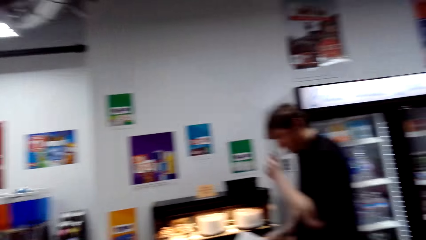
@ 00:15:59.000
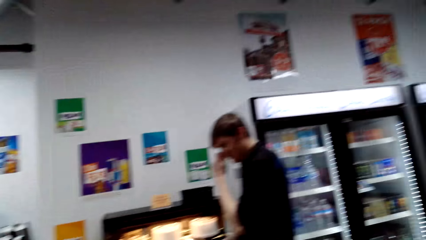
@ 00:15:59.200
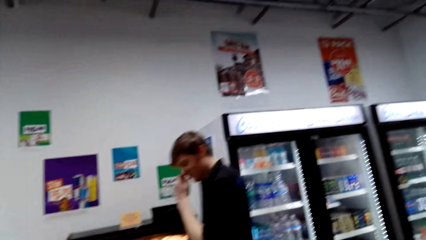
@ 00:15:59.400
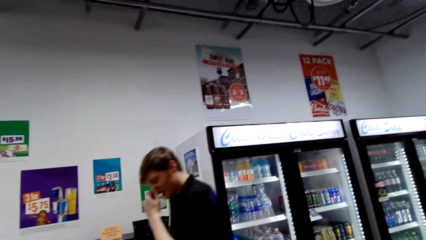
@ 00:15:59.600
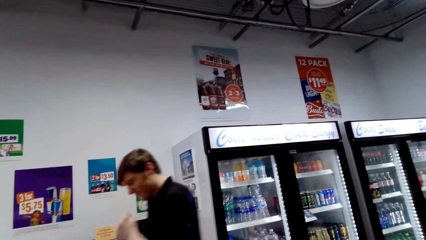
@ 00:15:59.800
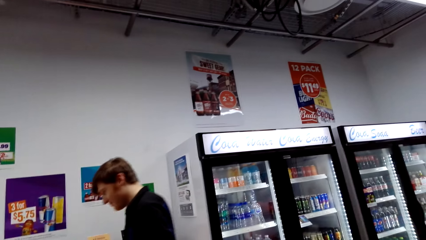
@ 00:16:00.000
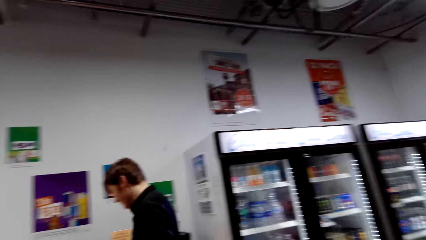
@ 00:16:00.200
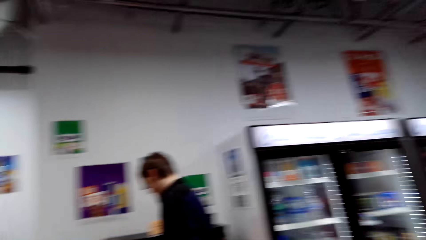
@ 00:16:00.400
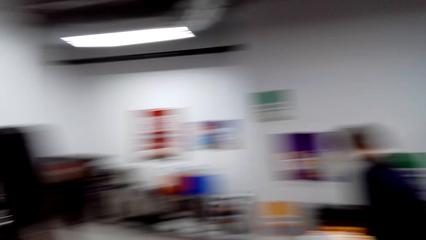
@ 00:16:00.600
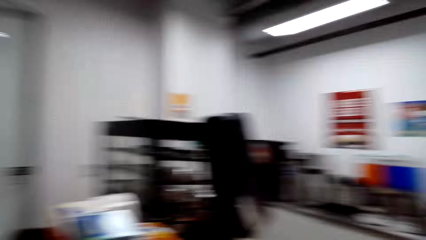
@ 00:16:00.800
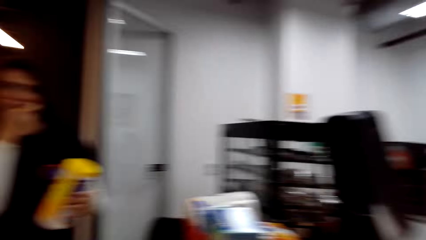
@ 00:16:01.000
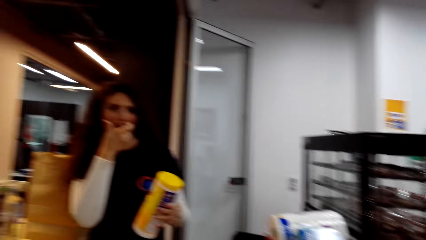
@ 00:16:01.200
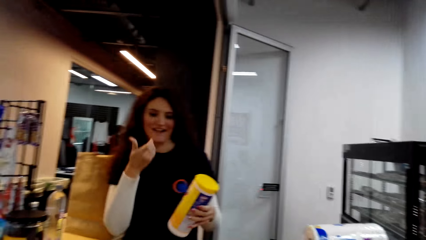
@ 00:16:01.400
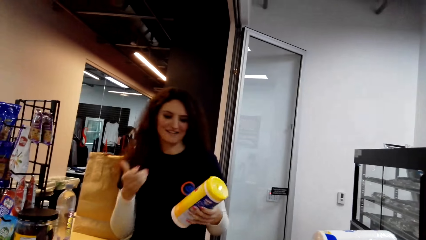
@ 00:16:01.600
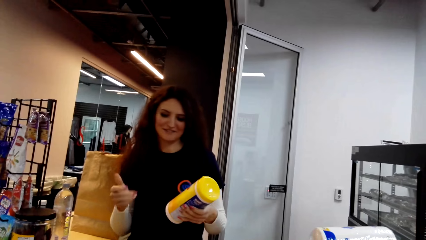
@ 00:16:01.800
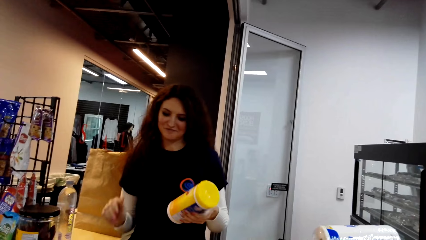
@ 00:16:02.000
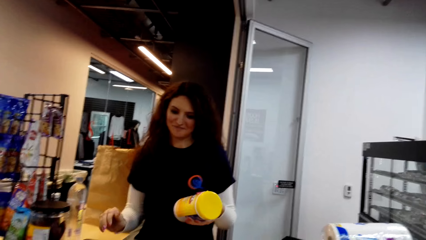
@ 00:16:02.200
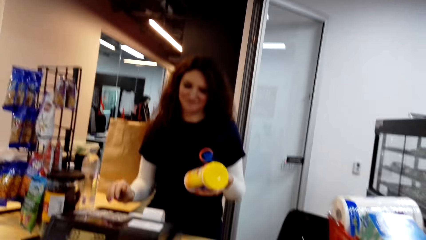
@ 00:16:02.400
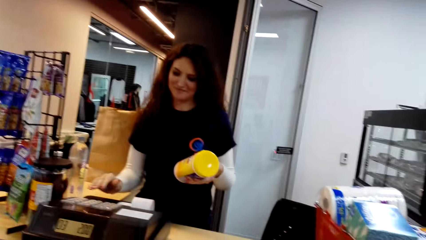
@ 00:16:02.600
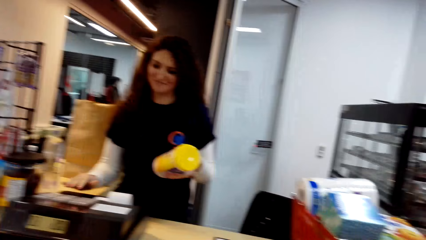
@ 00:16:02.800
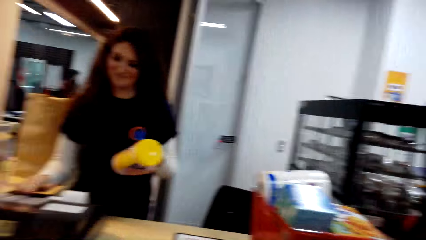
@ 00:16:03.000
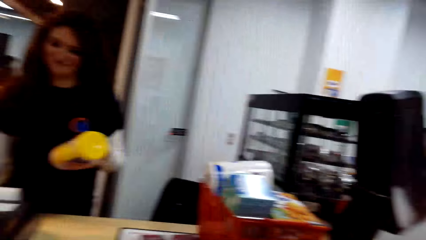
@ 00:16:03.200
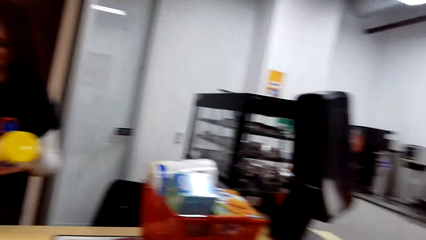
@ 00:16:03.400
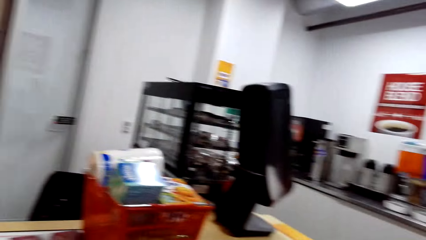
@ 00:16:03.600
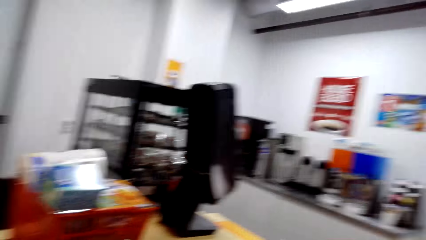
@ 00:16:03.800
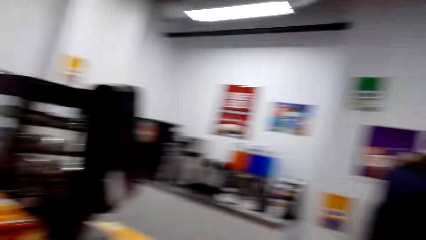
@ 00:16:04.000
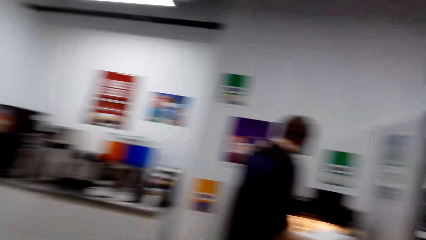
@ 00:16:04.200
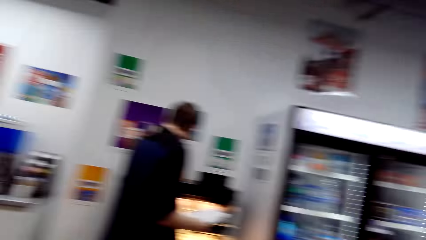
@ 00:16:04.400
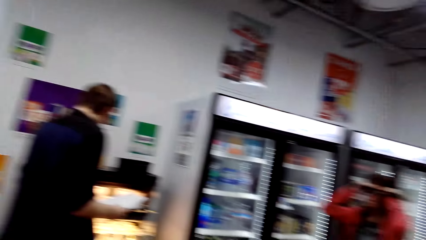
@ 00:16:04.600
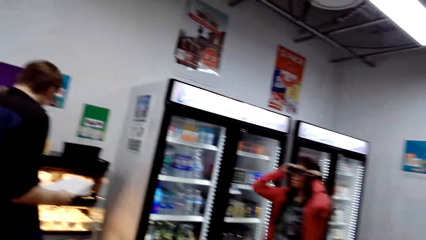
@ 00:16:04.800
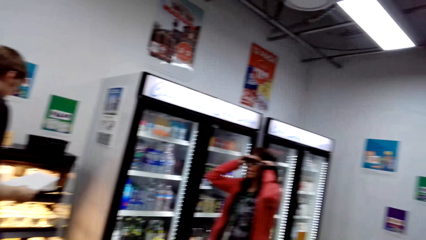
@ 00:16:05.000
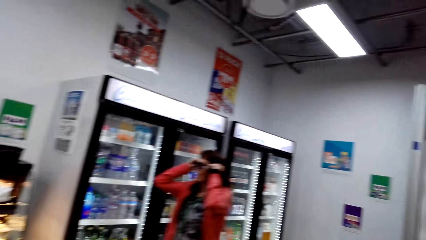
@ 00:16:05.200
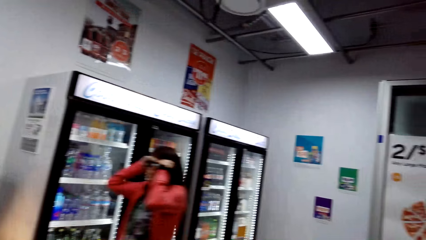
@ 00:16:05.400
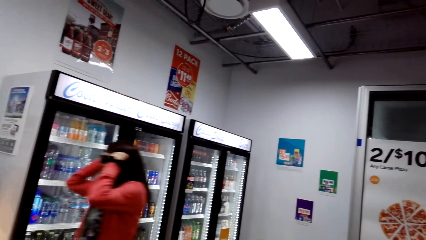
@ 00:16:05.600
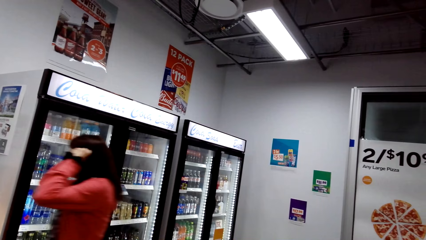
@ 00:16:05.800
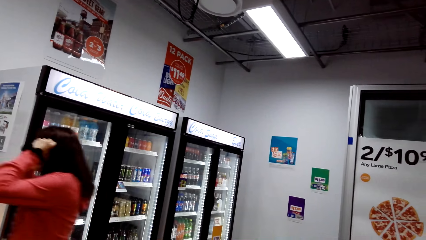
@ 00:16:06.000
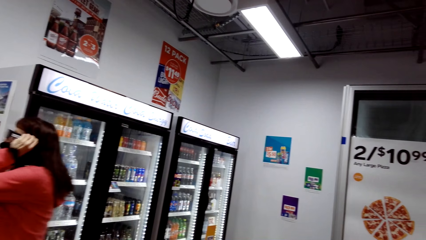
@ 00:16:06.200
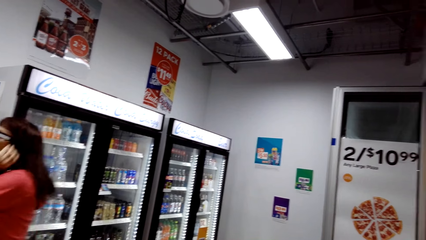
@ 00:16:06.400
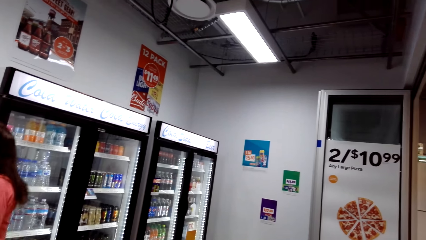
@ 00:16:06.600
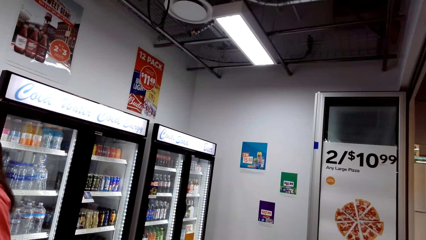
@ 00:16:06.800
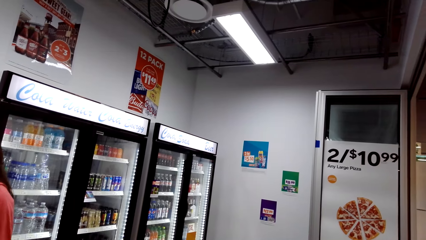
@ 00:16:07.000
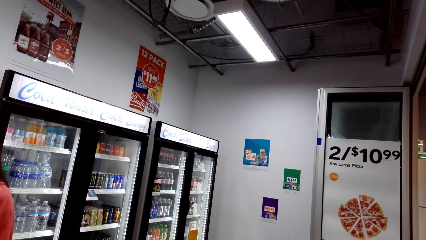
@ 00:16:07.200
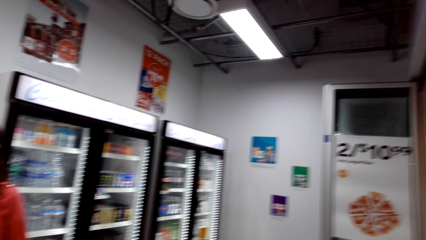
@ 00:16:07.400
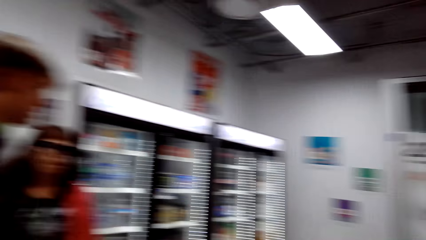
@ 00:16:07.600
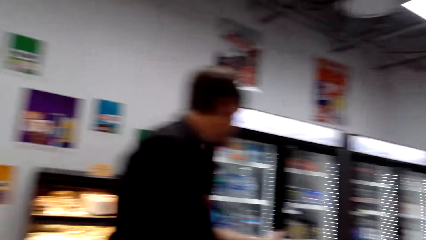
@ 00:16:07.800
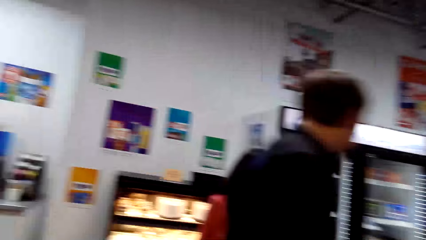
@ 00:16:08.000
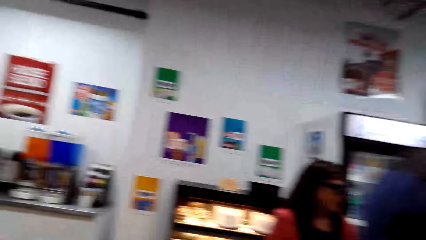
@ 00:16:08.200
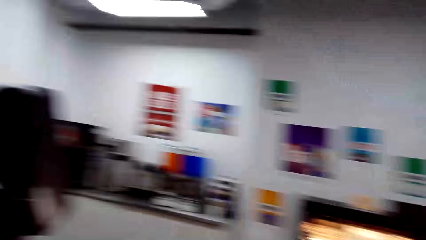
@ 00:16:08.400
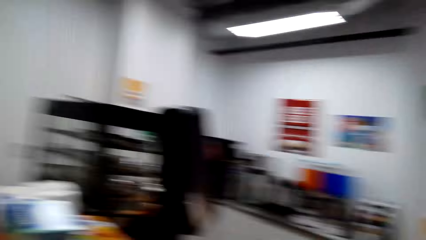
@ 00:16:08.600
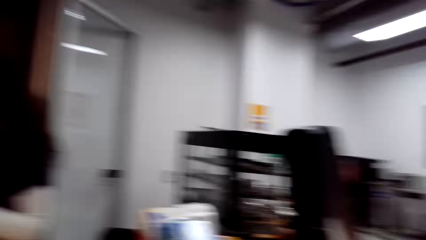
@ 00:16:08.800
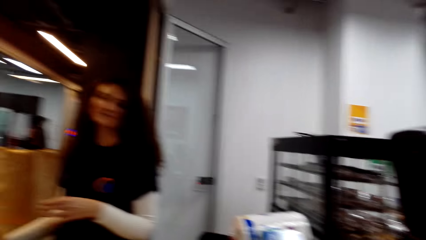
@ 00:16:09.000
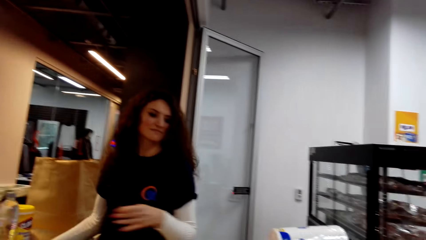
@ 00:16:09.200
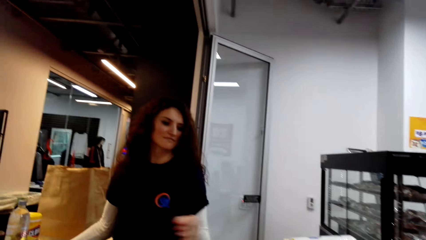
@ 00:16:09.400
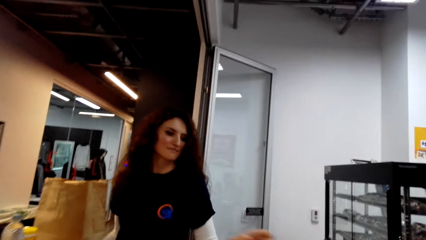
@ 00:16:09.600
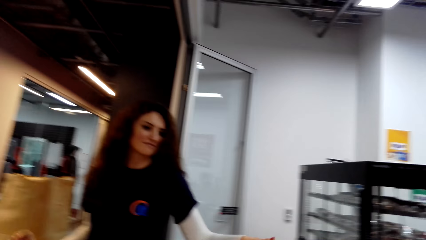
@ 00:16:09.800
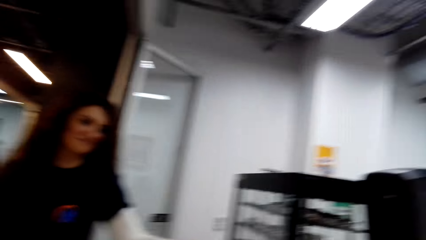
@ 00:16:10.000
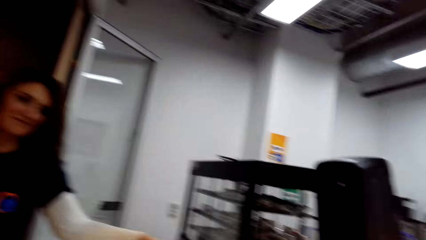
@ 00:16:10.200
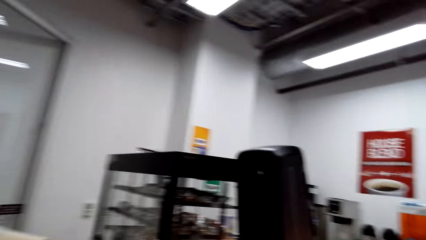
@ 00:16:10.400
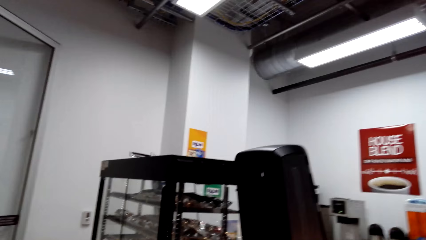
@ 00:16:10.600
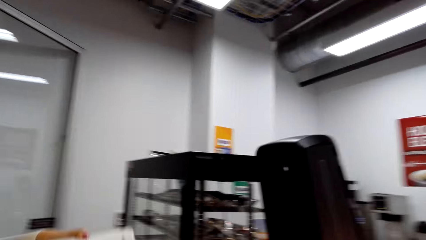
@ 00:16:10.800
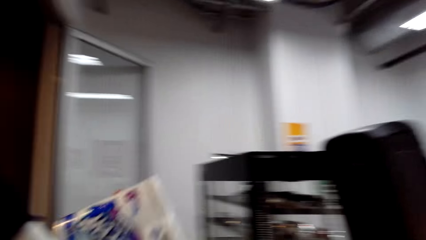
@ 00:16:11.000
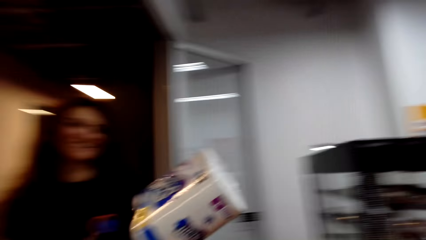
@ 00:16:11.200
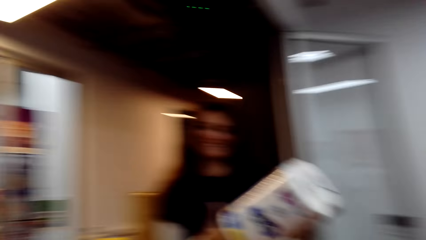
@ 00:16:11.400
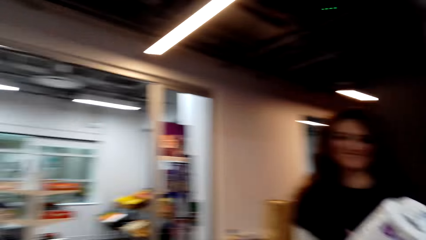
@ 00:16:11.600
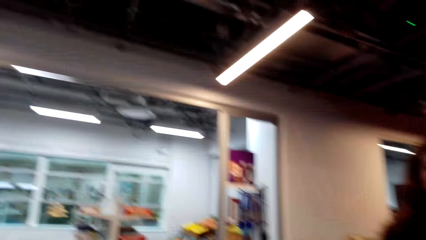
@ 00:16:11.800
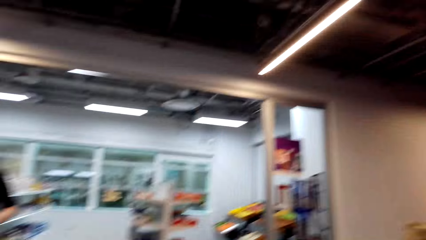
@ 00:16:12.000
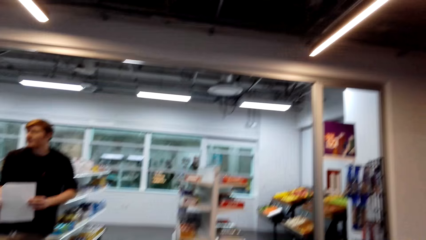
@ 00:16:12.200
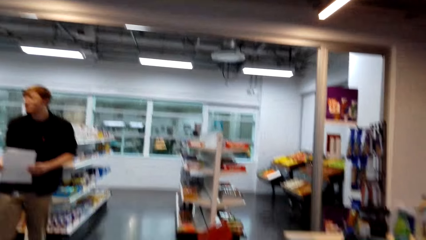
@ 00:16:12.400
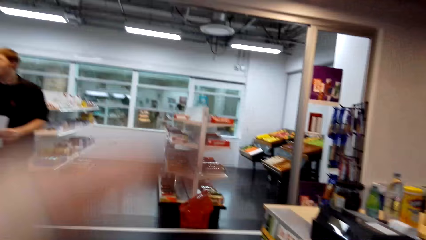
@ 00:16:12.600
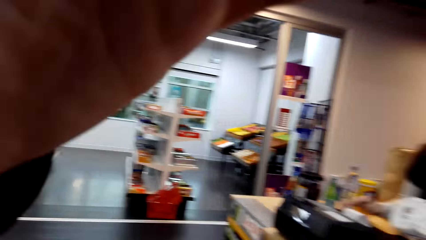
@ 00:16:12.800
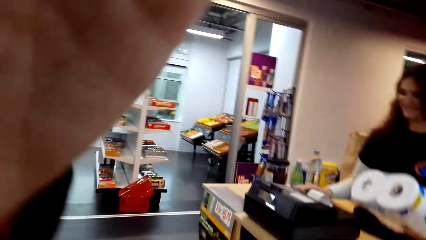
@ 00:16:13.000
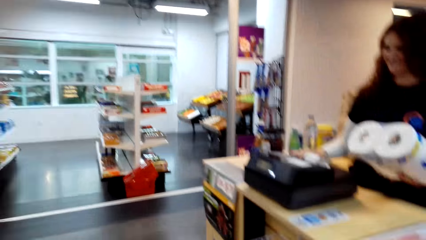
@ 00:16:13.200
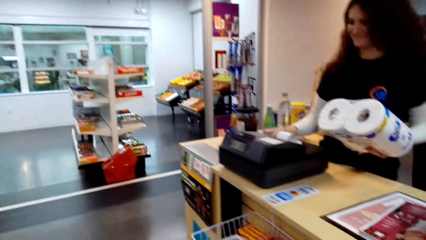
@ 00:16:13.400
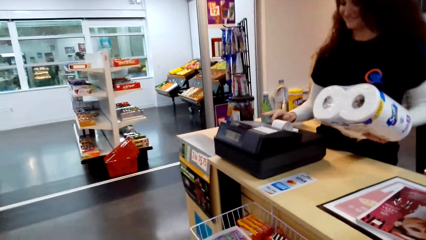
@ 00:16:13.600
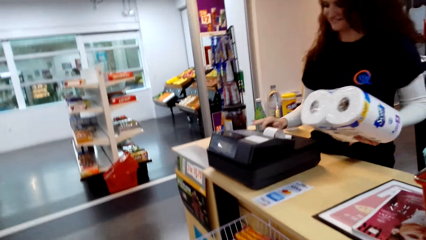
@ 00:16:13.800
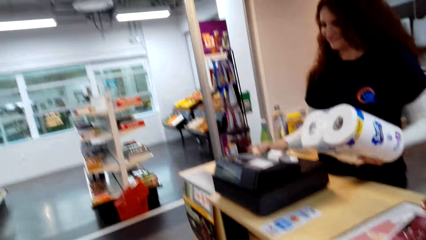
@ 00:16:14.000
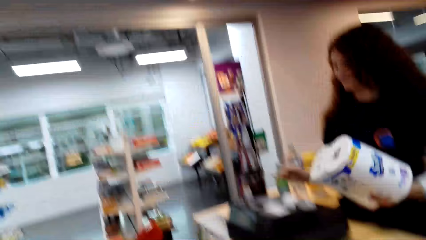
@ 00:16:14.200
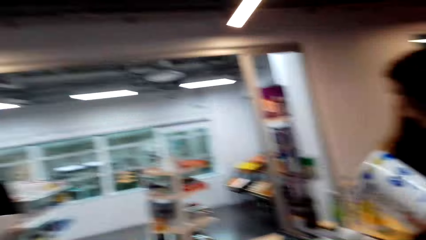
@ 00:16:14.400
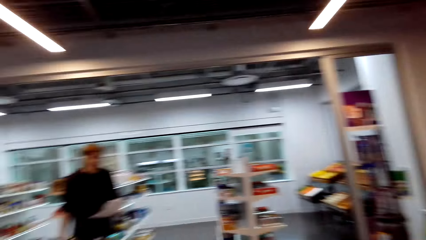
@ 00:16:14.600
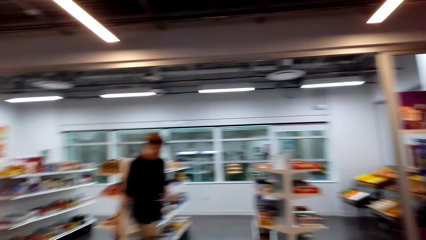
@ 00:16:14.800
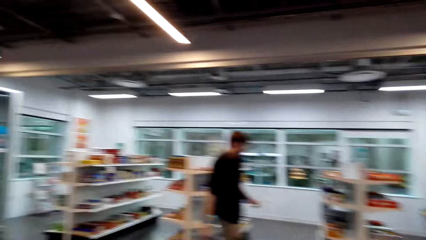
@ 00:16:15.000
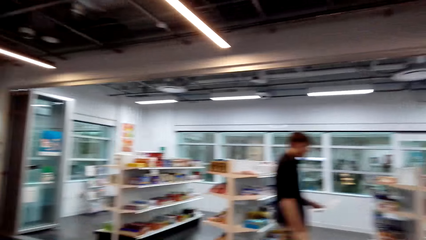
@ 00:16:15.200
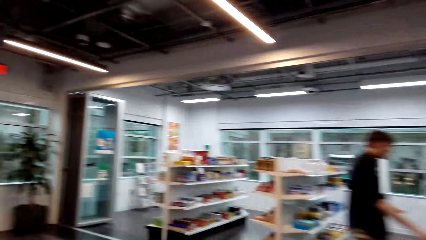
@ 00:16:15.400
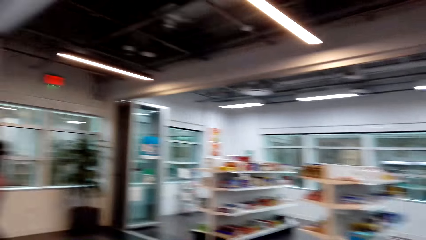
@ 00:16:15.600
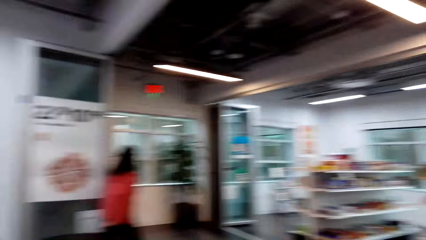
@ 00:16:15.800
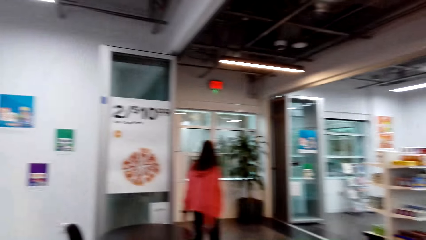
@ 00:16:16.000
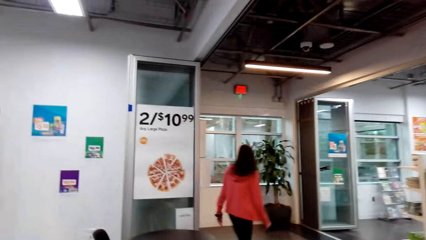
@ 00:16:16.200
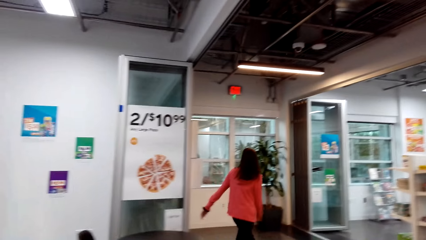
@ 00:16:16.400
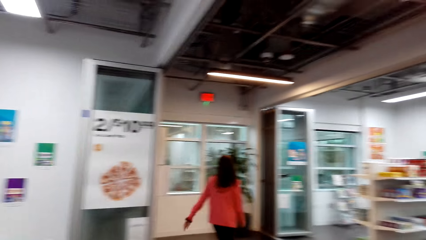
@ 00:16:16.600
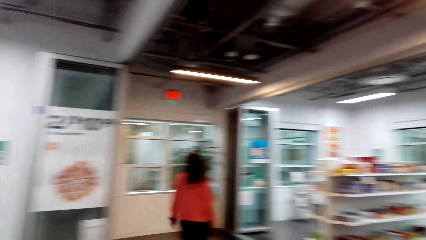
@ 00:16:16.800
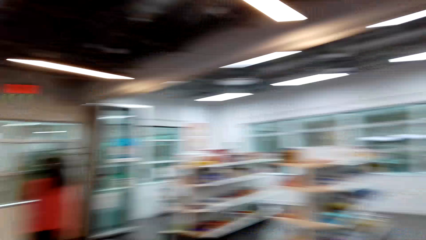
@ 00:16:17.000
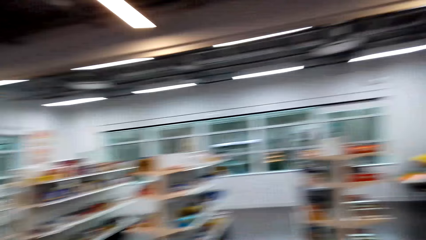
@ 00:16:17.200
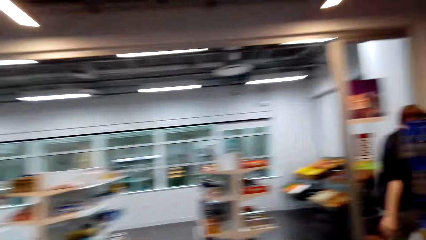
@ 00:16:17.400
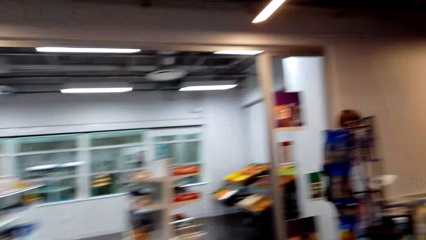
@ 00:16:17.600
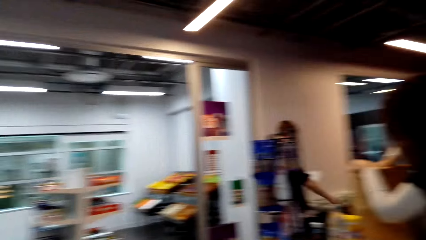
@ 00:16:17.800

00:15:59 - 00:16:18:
A man touches his nose. The cashier holds something. The cashier picks a can. The cashier scans the can. The man walks around the supermarket. The camera wearer looks around the supermarket. A lady touches her sunglasses. The man walks around the supermarket. The cashier stands at the counter. The cashier picks some tissues. The man holds a book in his hand. The camera wearer adjusts the camera. The cashier calculates the price of the tissue. The cashier scans the pack of tissue paper. The man walks around the supermarket. The lady walks around the supermarket. The camera wearer looks around the supermarket. The man walks around the supermarket.
